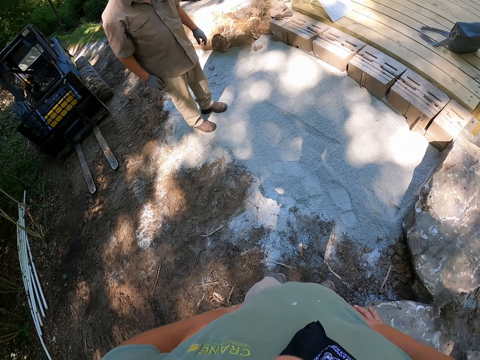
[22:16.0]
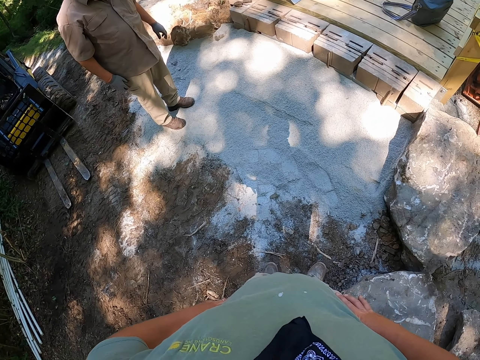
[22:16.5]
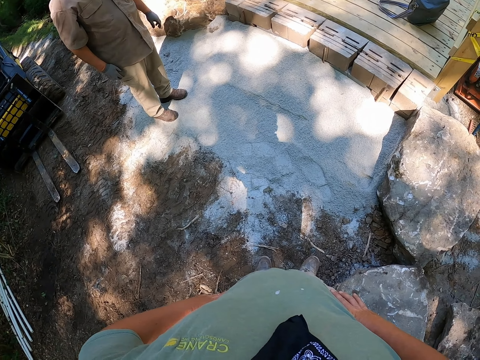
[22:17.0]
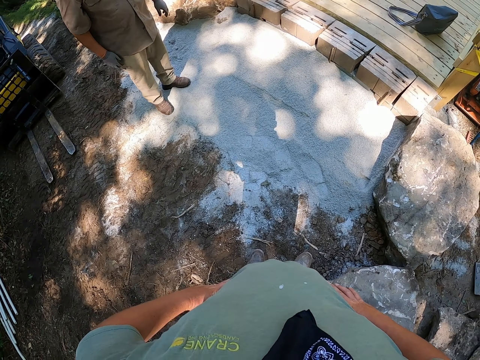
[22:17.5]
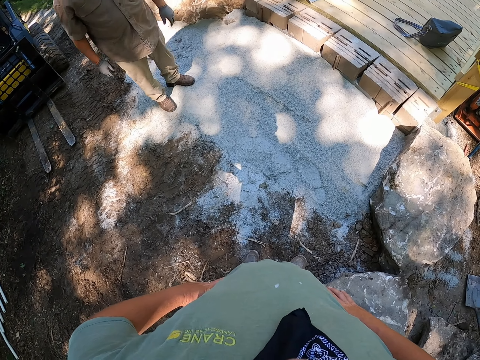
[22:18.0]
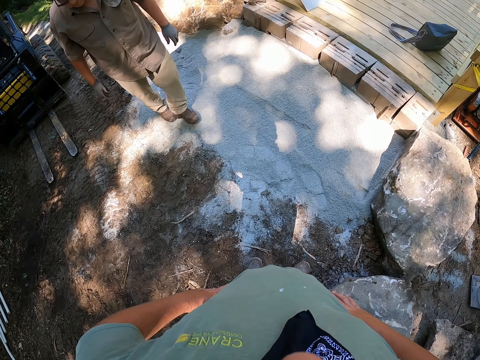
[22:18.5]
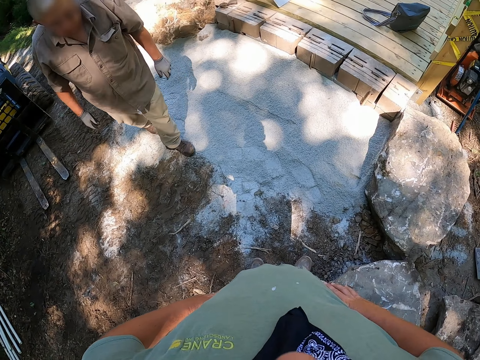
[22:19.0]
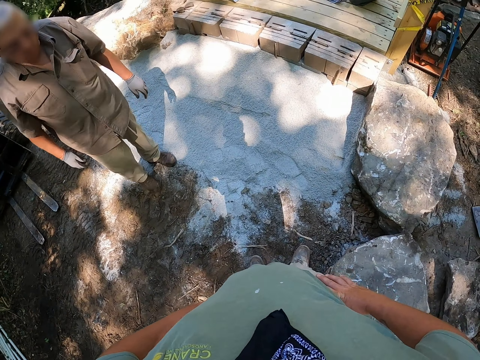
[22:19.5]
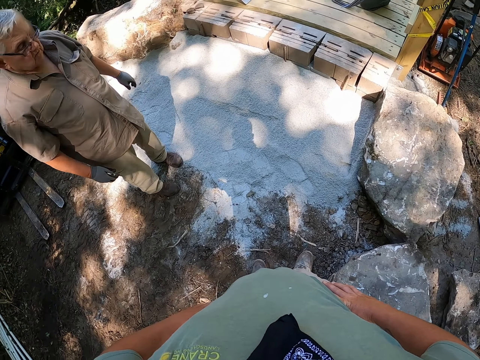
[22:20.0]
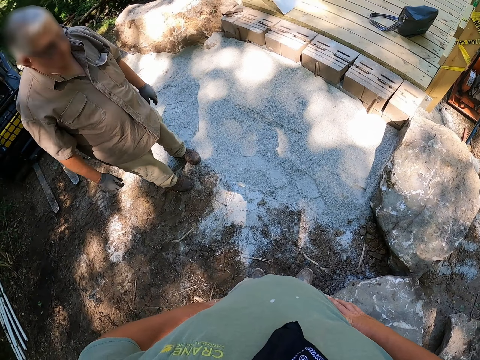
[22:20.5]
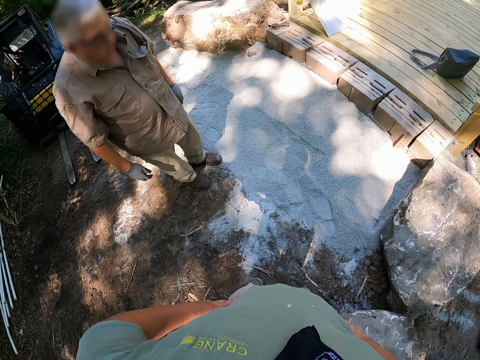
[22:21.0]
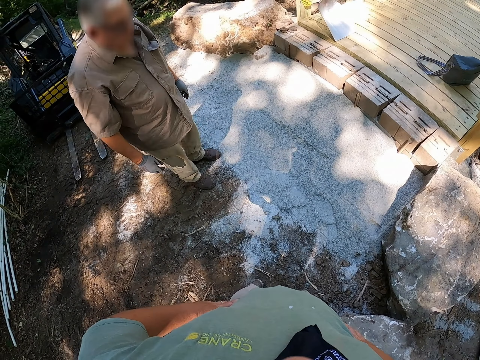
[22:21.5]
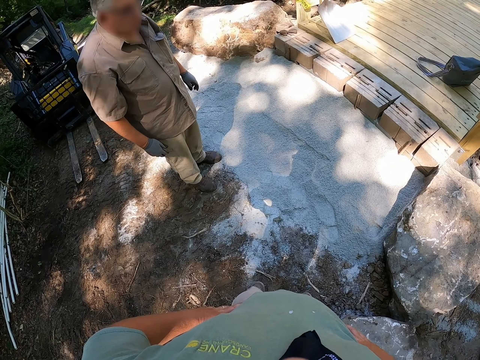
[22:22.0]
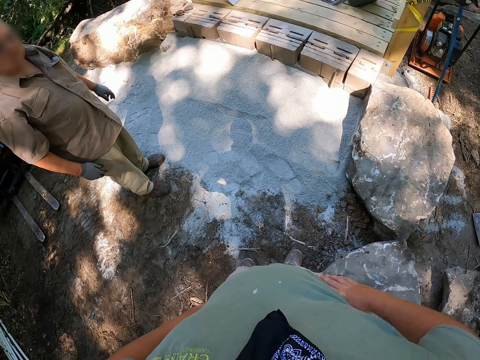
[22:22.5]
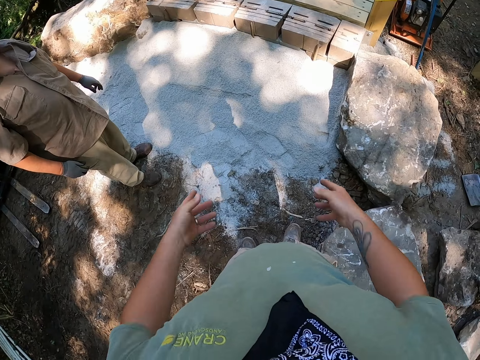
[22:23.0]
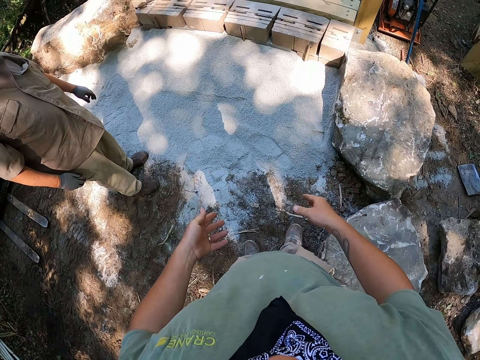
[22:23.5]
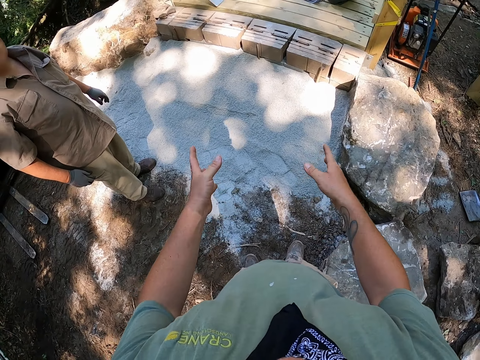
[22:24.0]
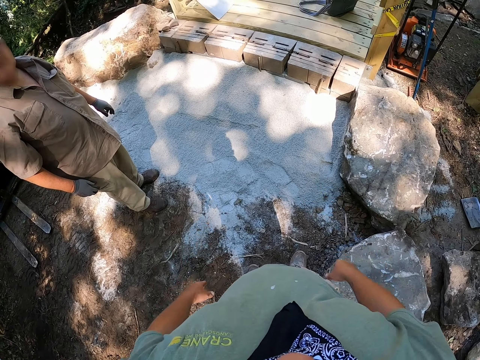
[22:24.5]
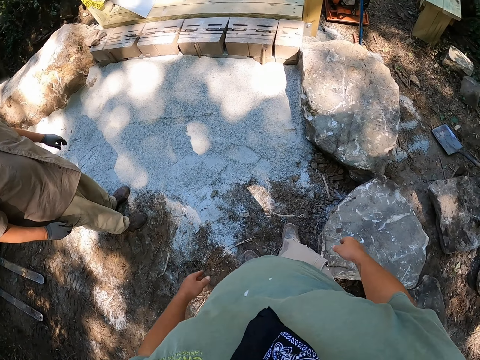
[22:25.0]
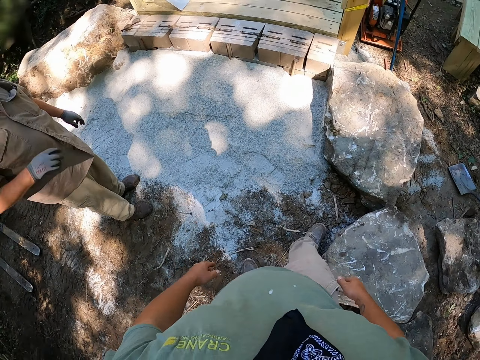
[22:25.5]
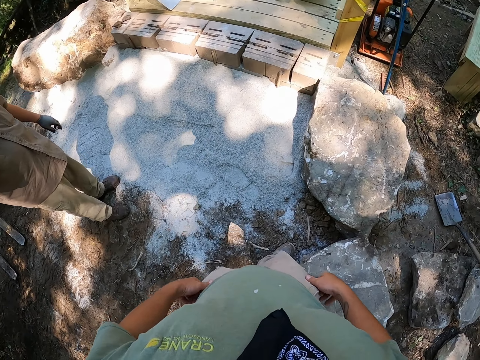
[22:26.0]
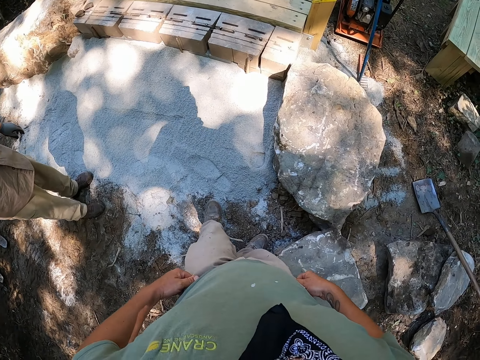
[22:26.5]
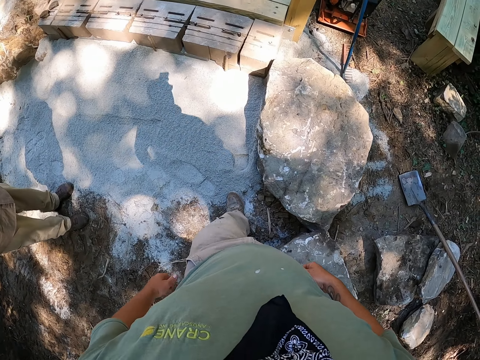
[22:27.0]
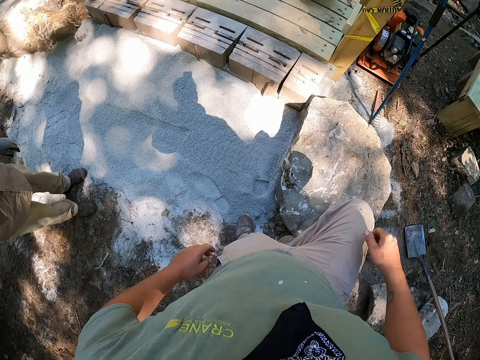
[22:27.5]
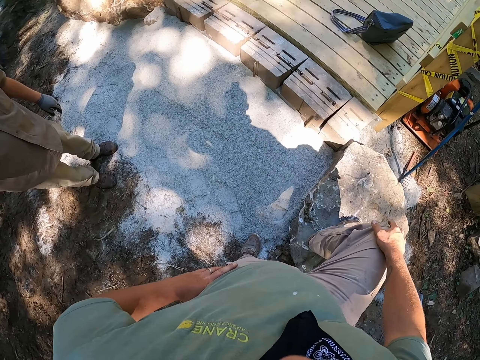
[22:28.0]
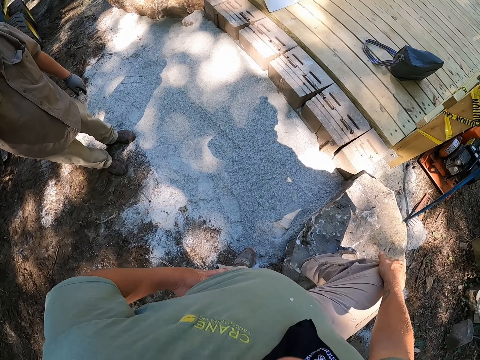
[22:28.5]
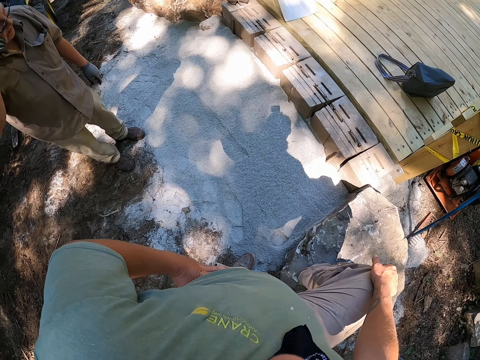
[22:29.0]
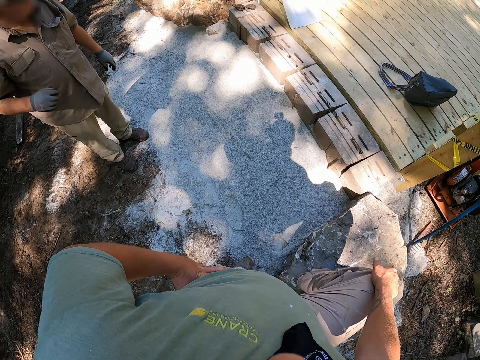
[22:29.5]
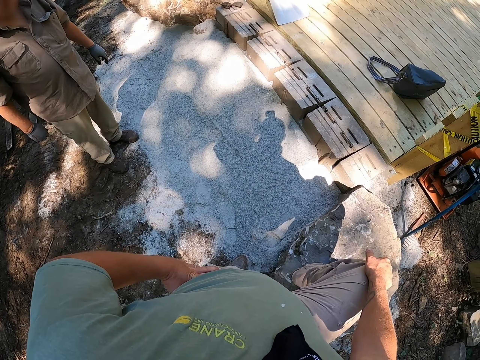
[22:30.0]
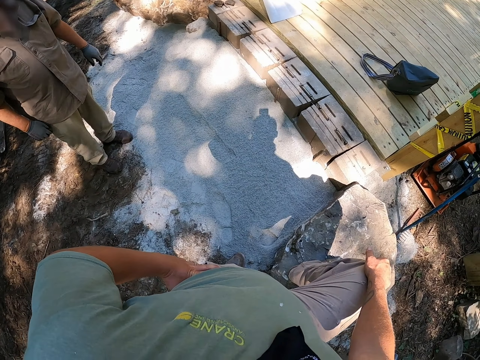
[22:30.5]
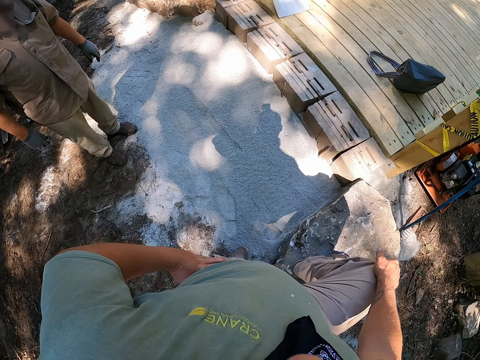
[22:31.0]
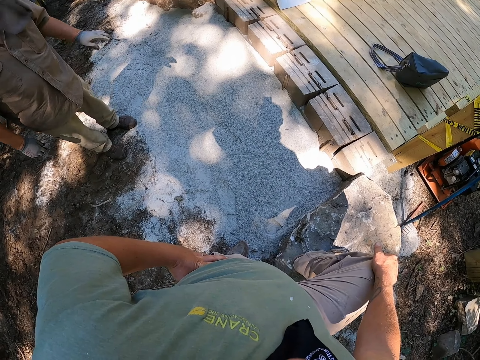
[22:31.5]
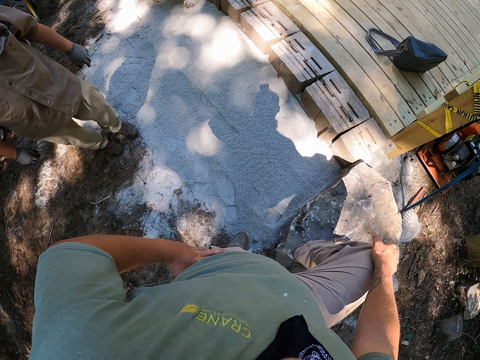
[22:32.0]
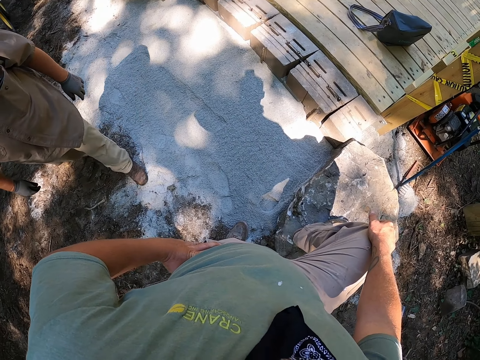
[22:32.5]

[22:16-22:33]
The camera wearer looks around. He puts his hands on his waist. He shows hand gestures. He puts his right leg on the stone. He looks around.

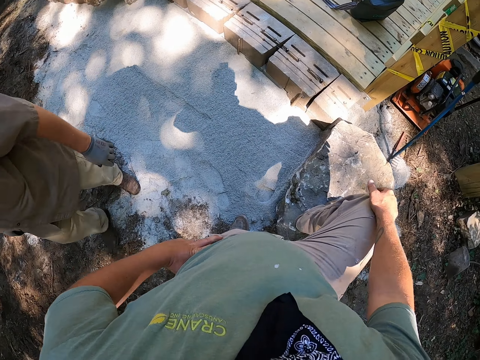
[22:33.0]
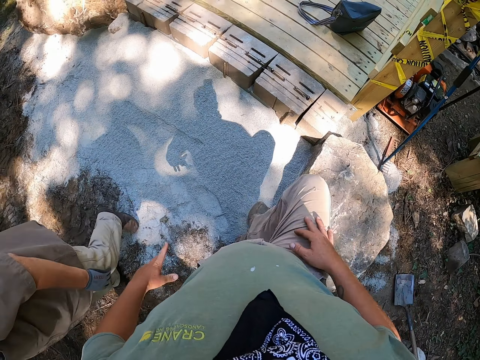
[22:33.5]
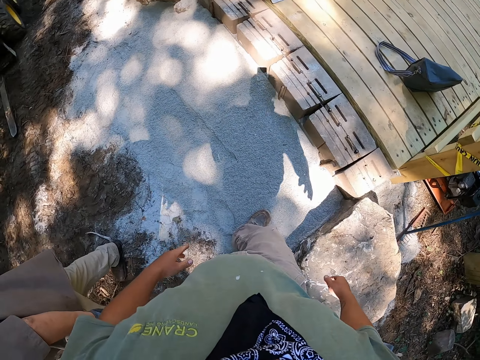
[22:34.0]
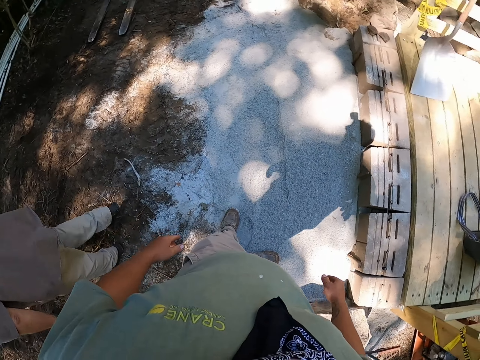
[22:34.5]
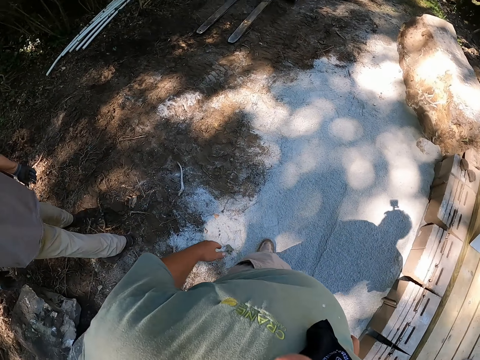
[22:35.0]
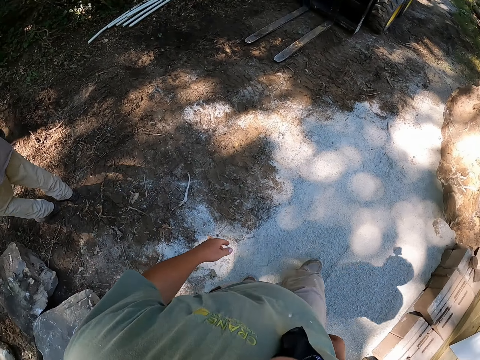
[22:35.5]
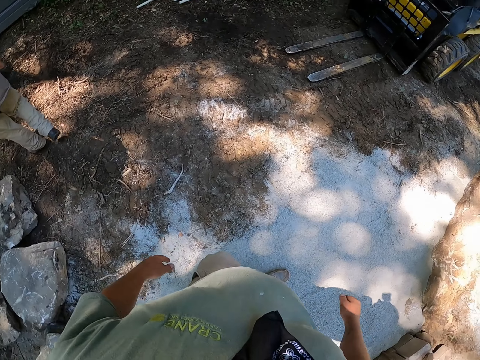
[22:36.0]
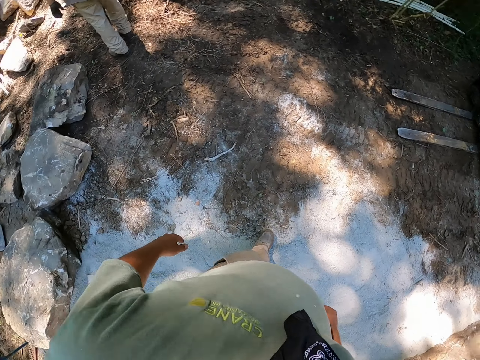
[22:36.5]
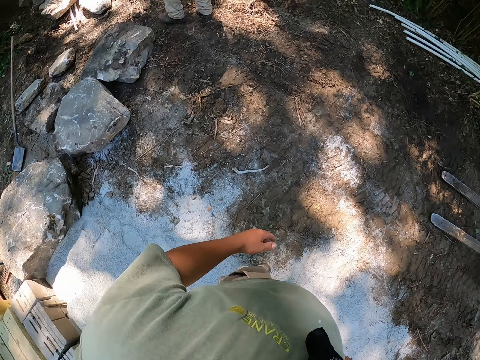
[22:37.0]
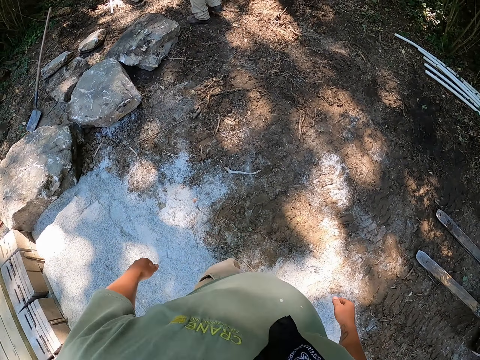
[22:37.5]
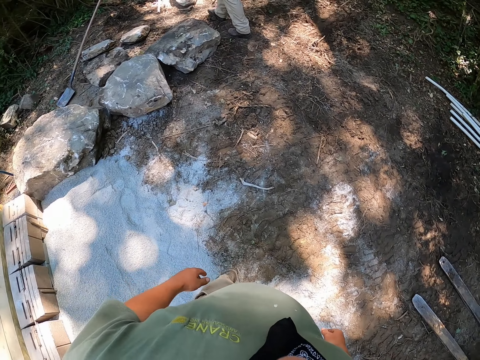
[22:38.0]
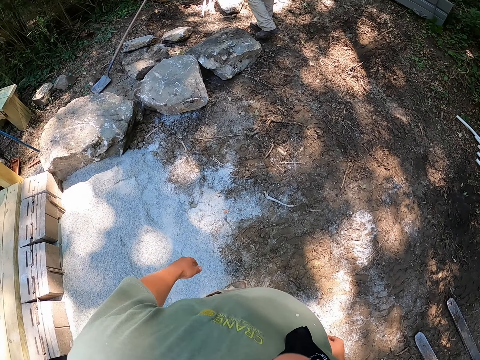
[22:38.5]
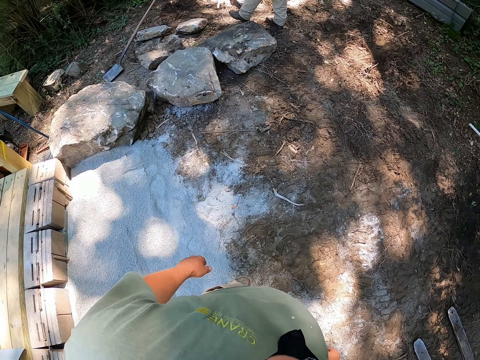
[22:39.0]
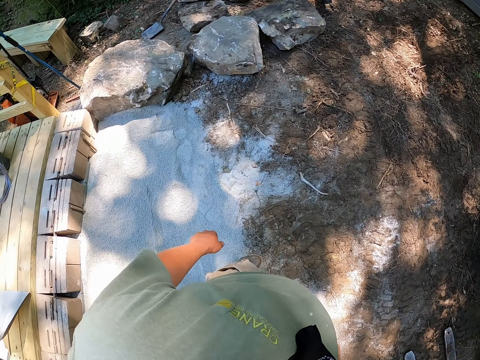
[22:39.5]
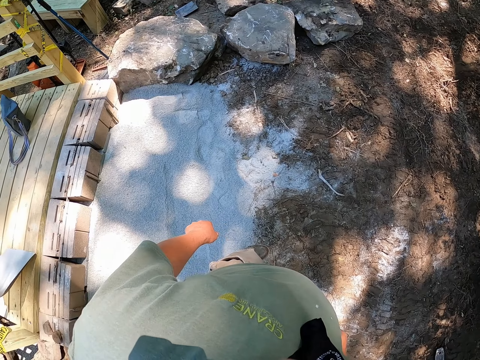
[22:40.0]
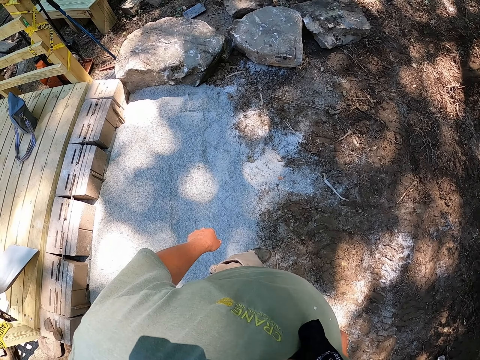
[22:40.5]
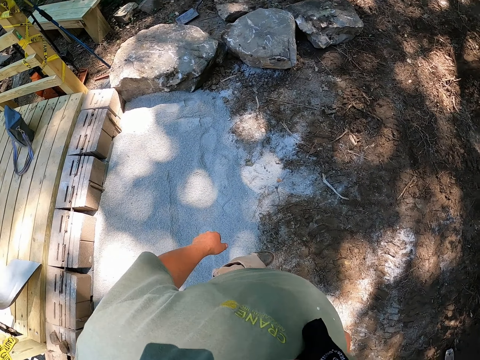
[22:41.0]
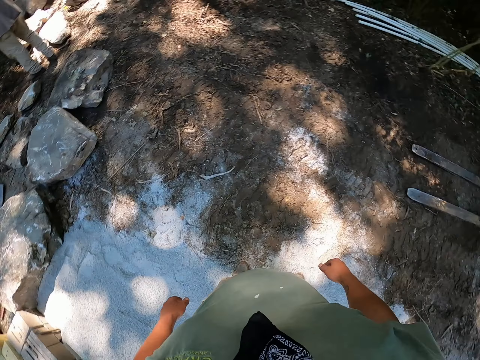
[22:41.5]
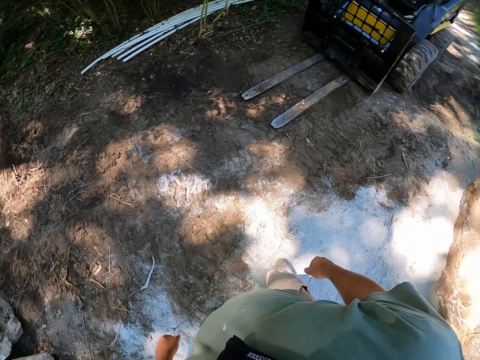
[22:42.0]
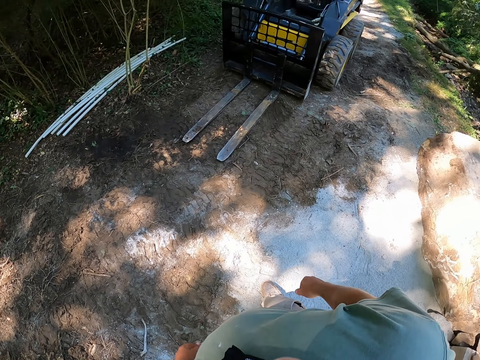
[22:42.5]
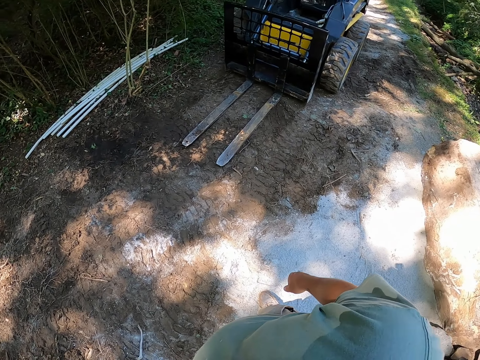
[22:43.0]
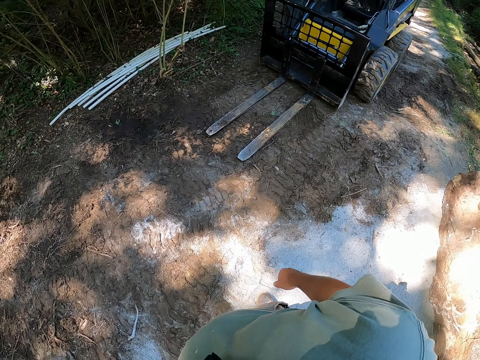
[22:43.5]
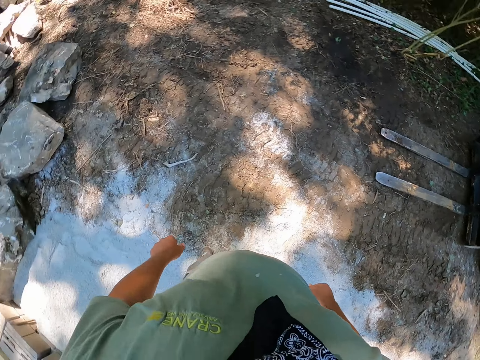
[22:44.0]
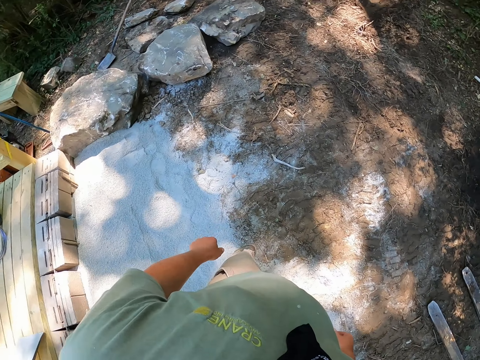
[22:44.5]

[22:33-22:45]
The camera wearer walks around. They stop walking. They look around. They look around again.
